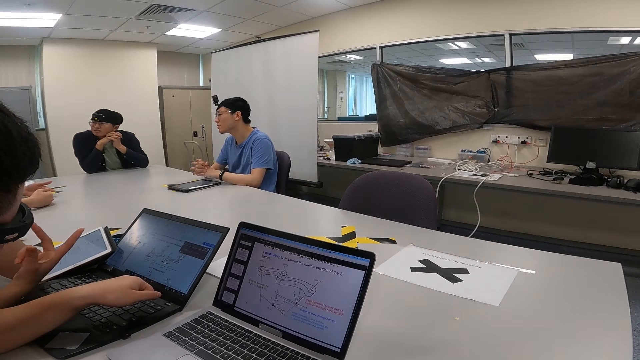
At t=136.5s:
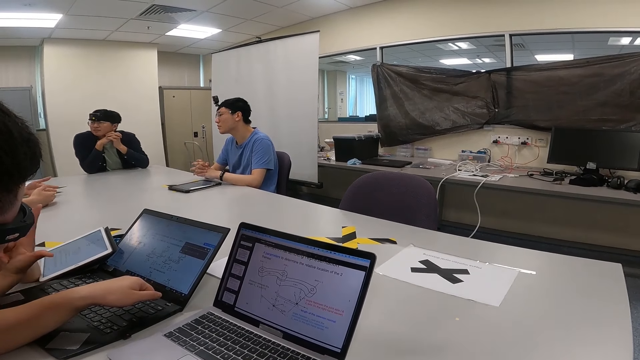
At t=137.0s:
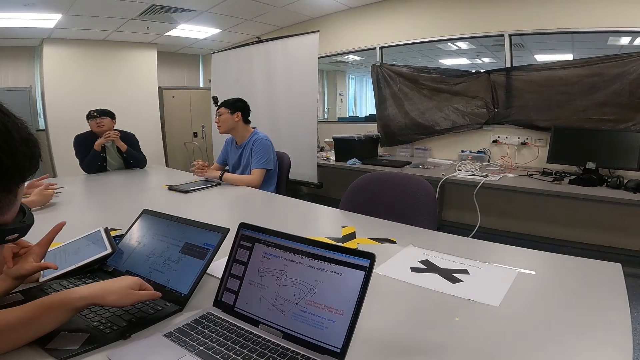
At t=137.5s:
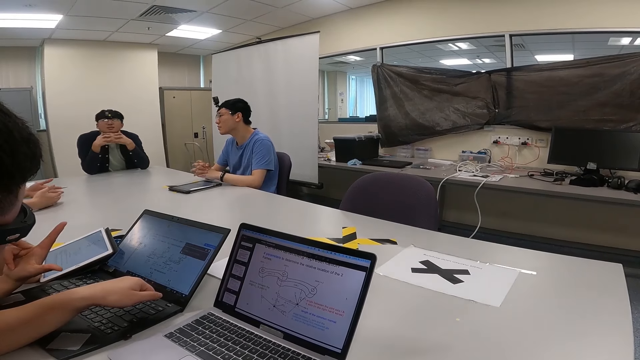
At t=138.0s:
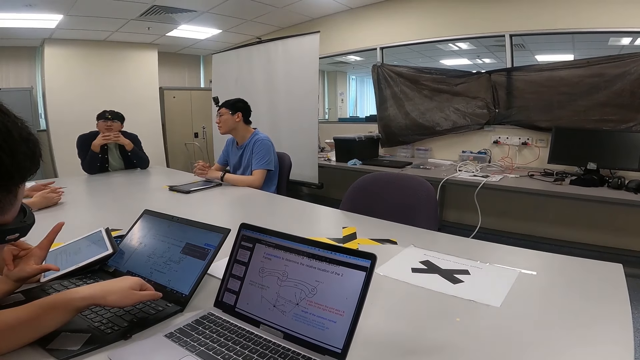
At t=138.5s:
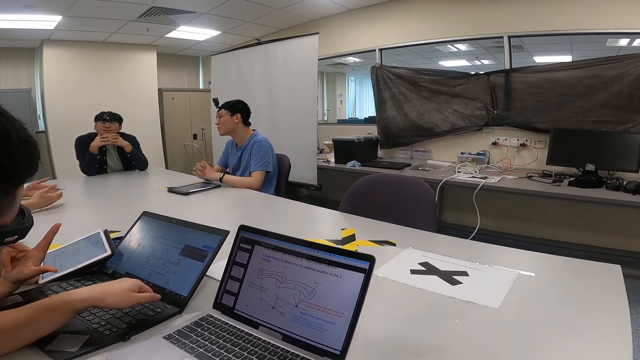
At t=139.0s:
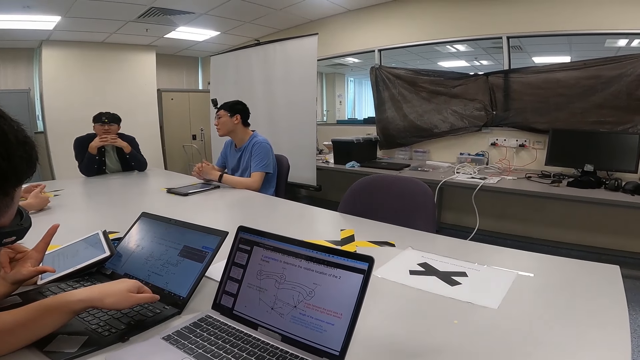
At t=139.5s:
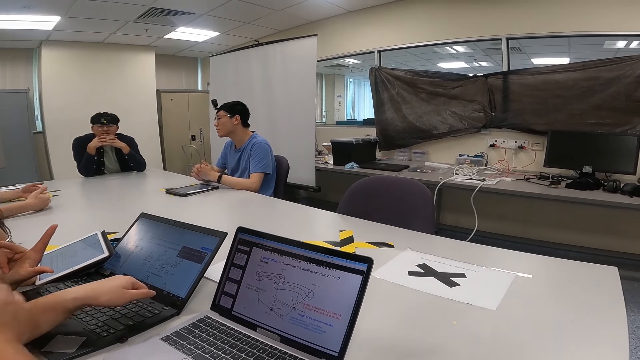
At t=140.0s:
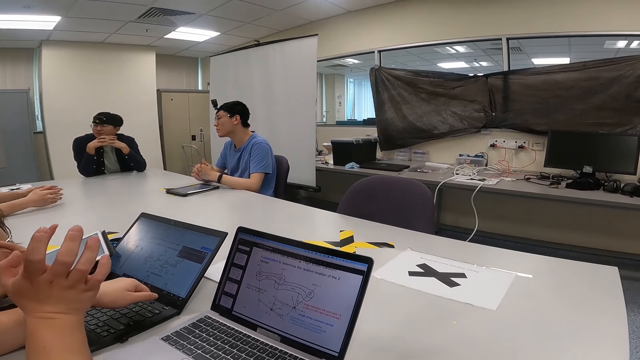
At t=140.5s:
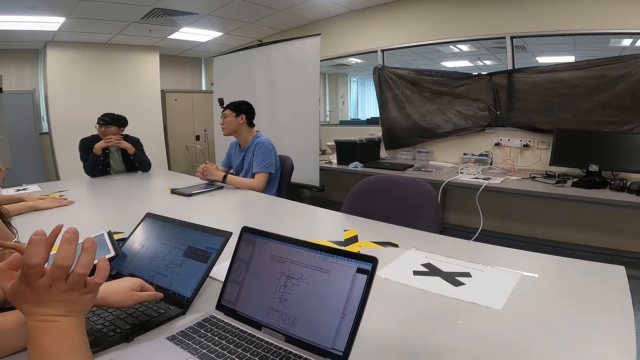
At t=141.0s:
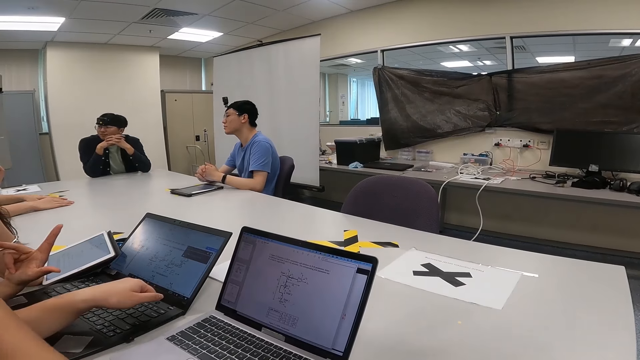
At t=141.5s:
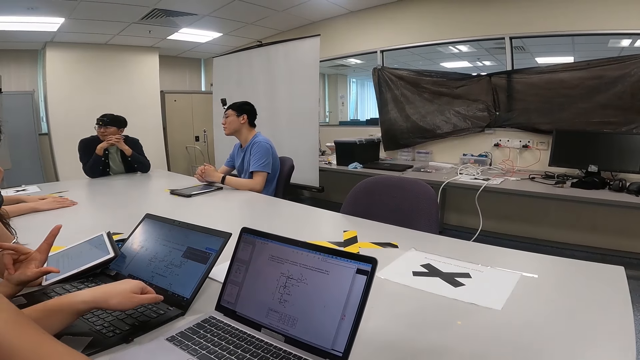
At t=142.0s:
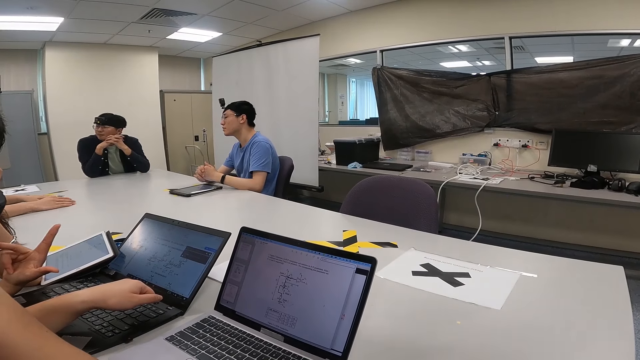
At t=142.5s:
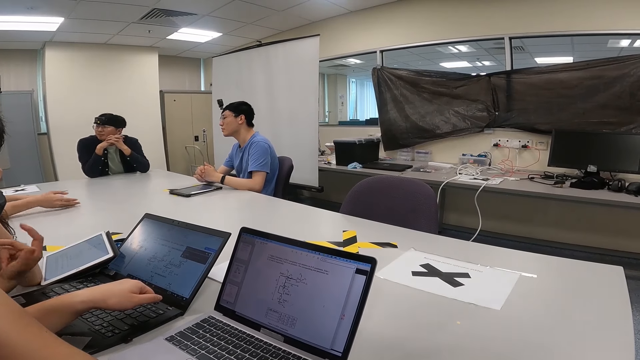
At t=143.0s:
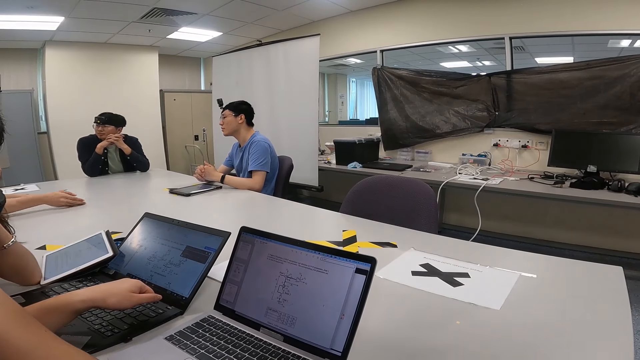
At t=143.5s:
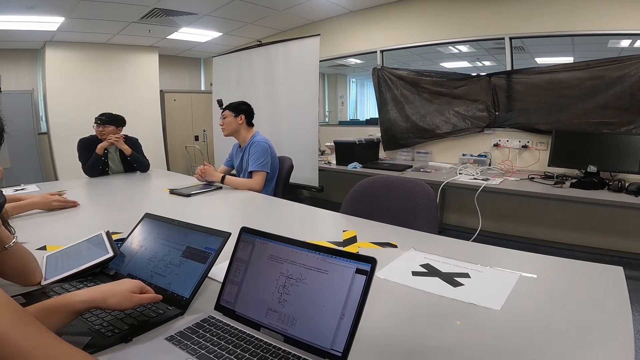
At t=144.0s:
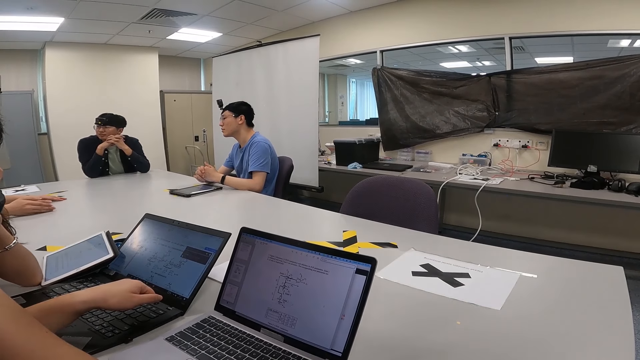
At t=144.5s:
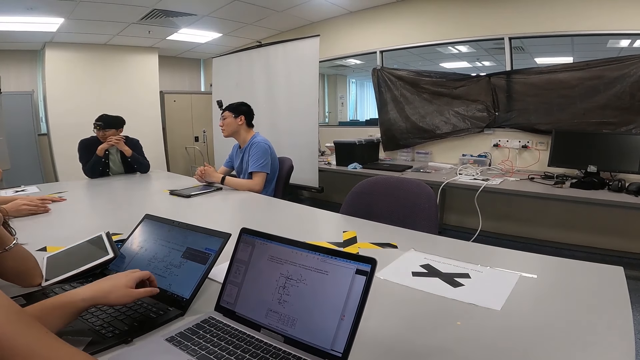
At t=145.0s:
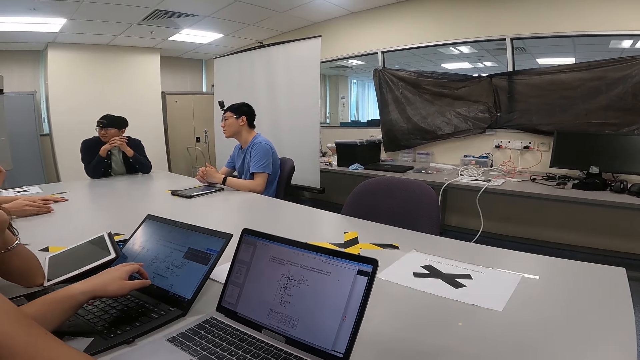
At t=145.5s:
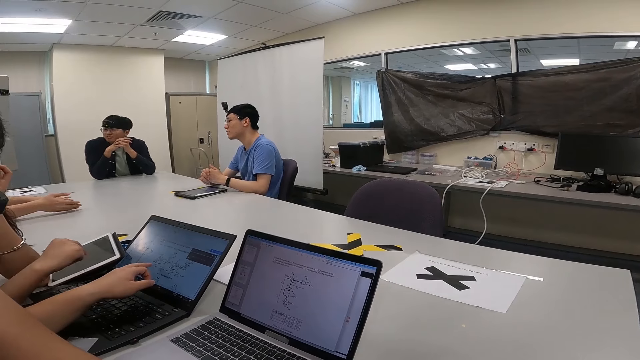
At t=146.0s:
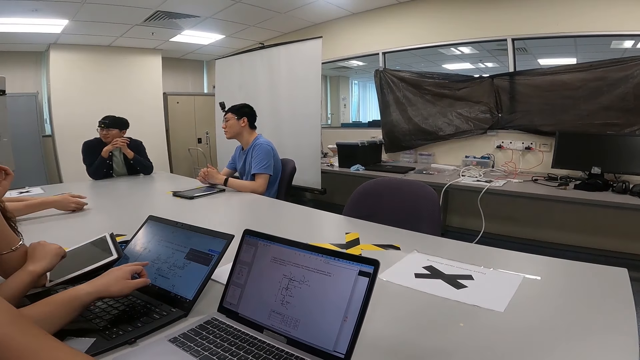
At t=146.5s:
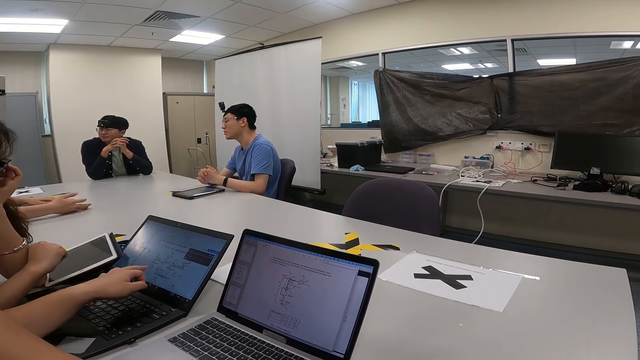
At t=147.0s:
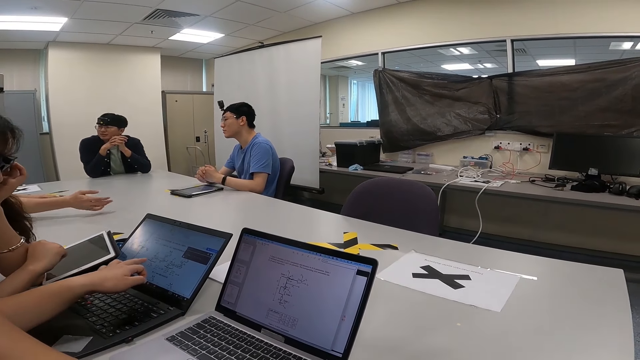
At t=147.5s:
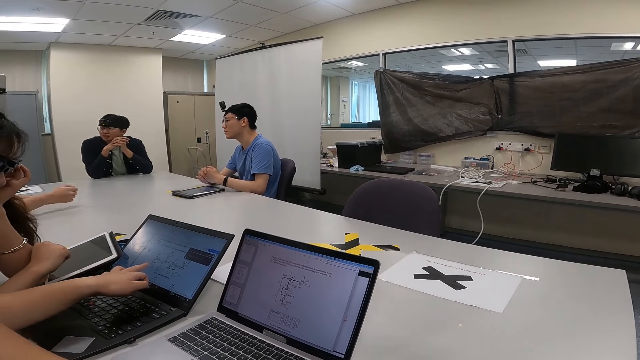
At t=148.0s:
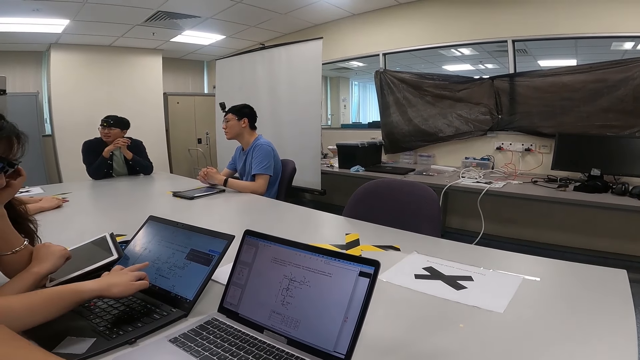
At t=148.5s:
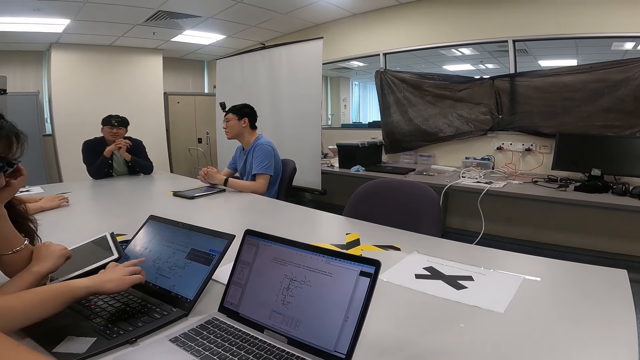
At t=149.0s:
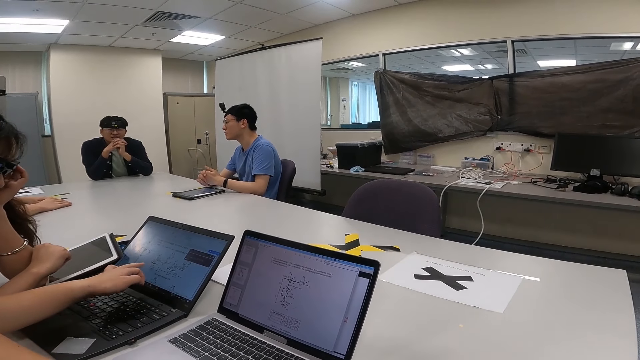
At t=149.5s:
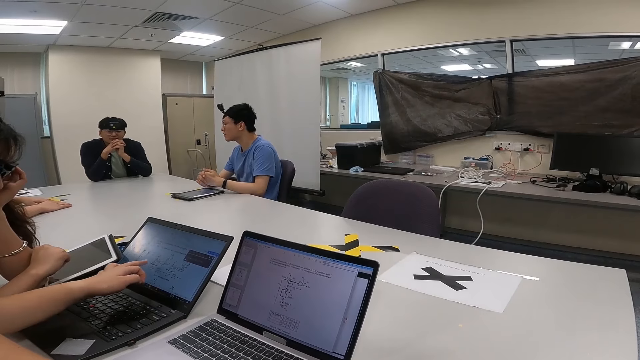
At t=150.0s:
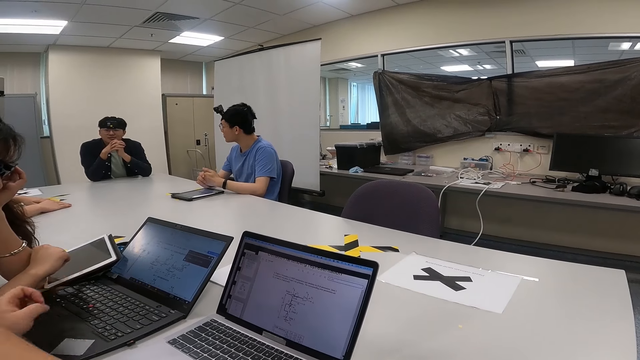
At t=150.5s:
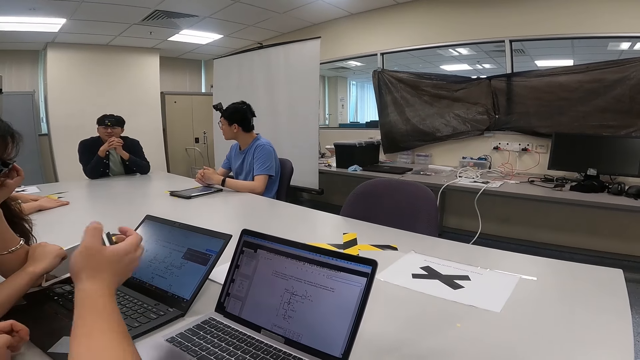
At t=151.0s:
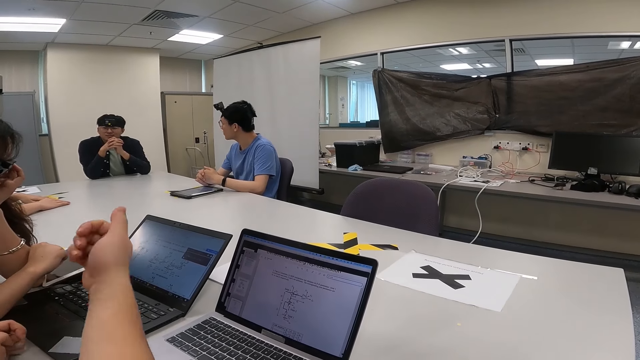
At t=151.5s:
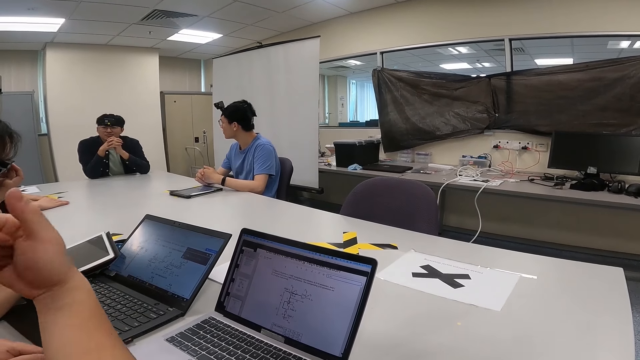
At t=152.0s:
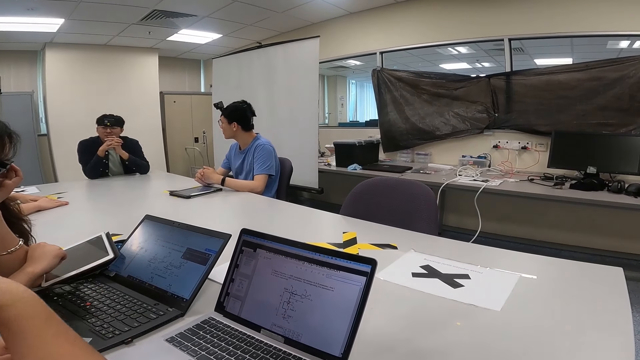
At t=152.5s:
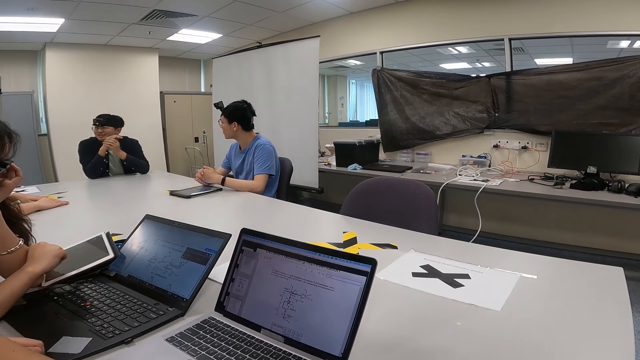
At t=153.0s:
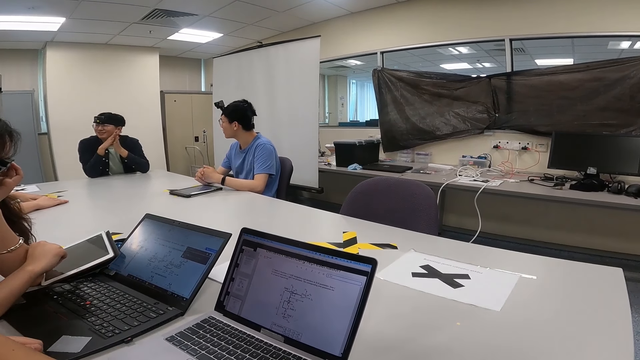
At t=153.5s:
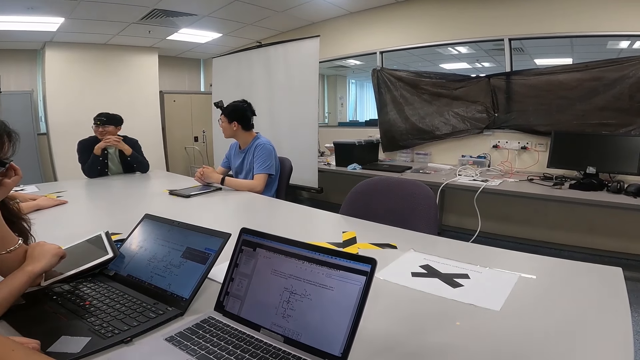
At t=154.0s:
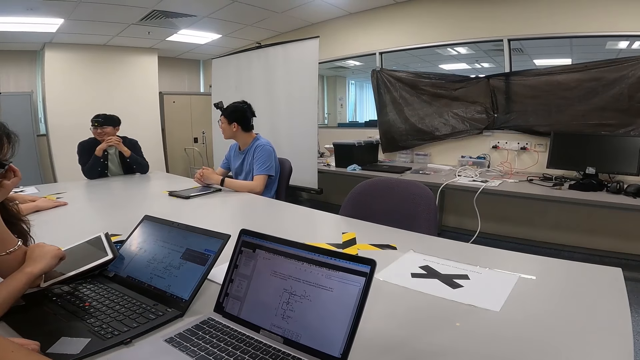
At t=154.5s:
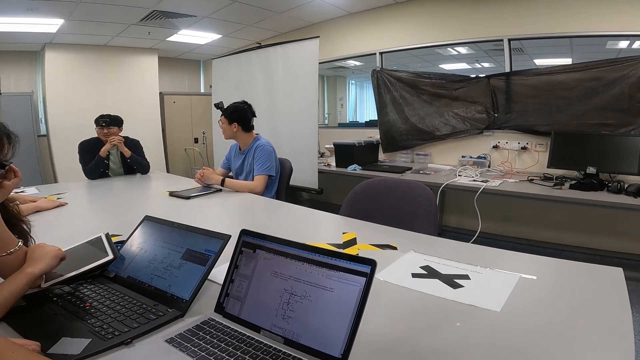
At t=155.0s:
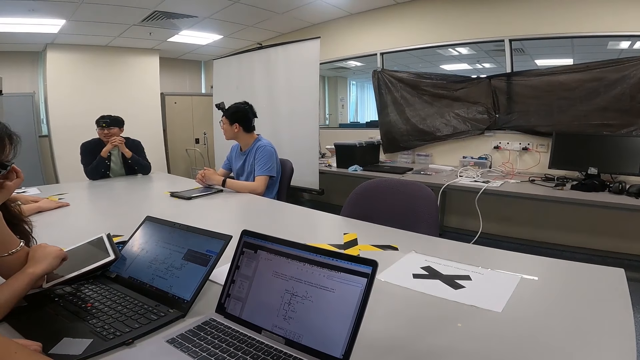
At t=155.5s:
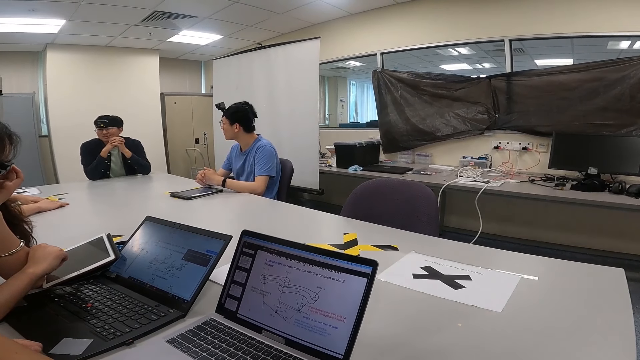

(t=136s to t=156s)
A man interacts with the camera wearer and another person.
